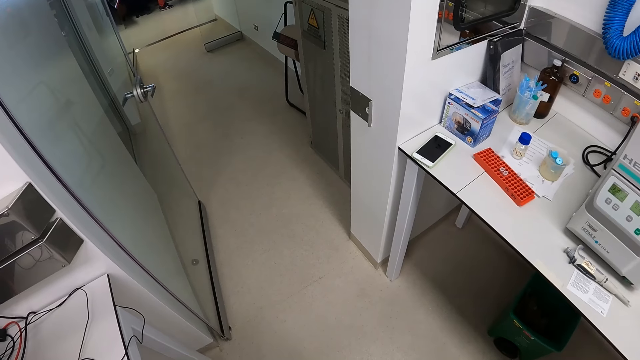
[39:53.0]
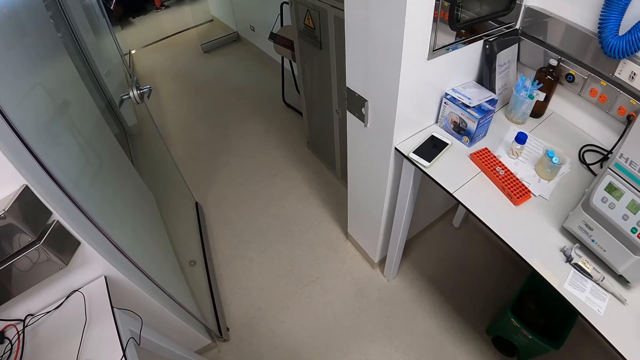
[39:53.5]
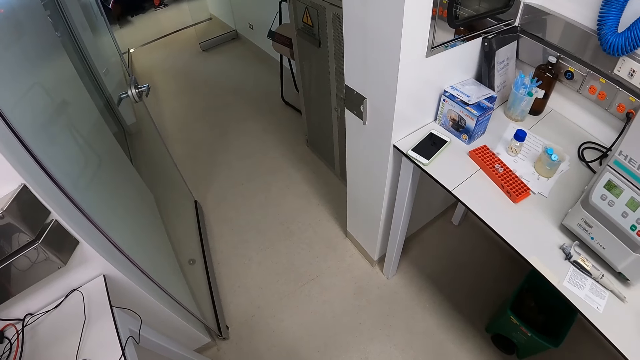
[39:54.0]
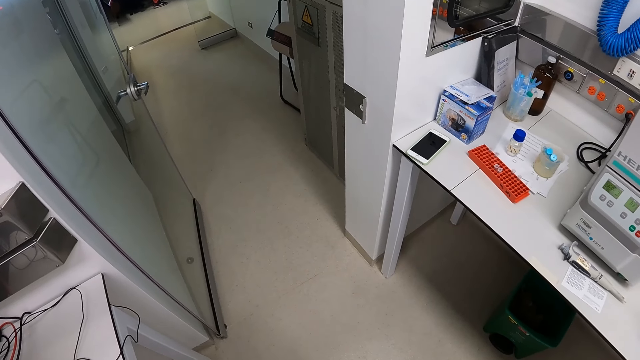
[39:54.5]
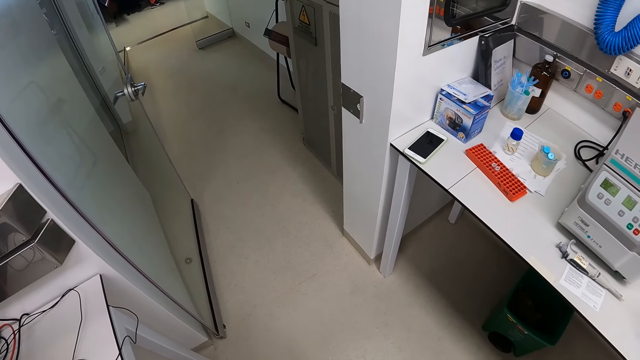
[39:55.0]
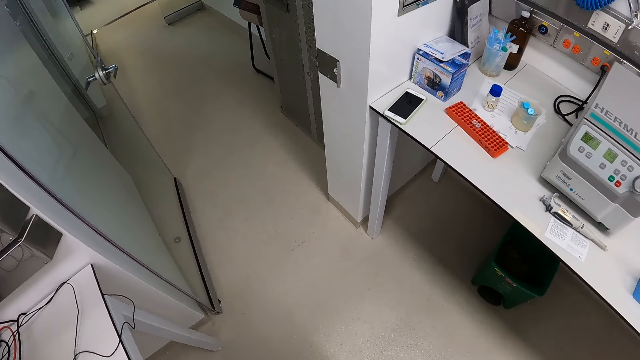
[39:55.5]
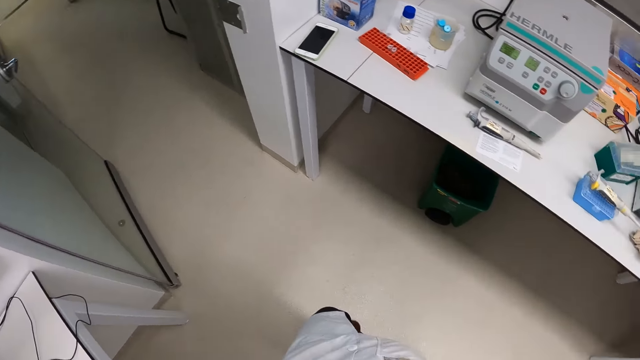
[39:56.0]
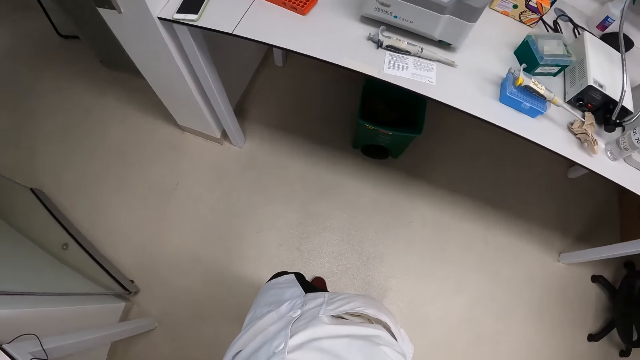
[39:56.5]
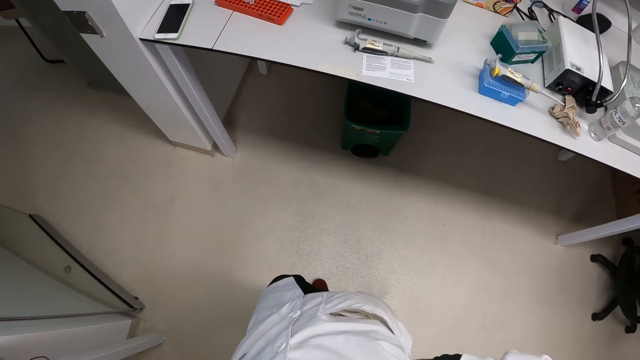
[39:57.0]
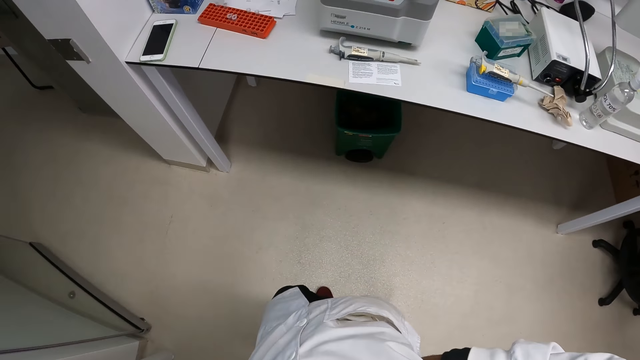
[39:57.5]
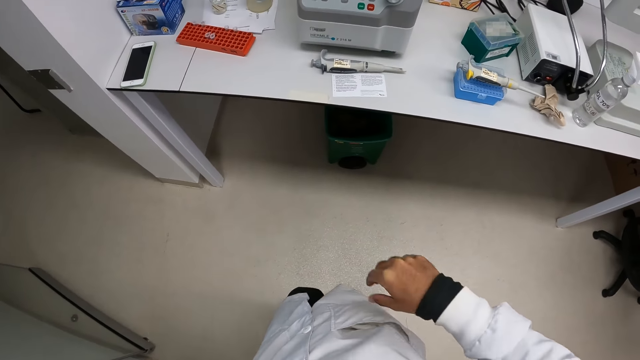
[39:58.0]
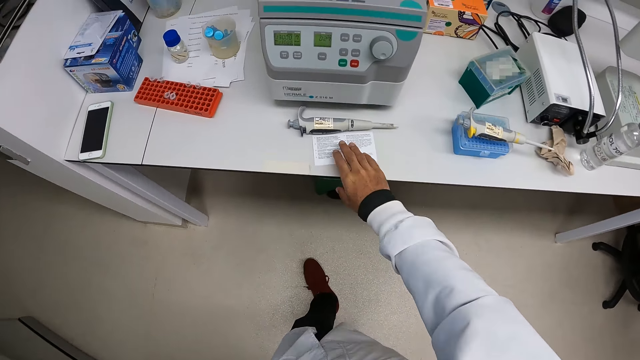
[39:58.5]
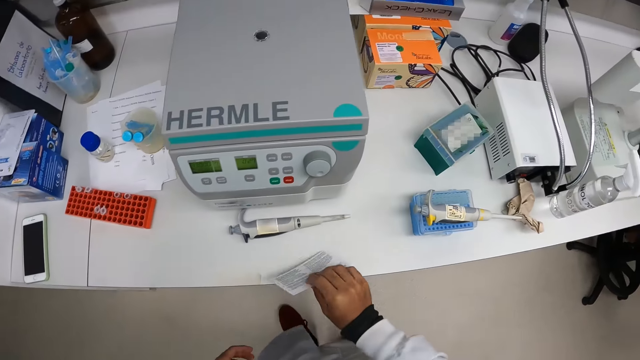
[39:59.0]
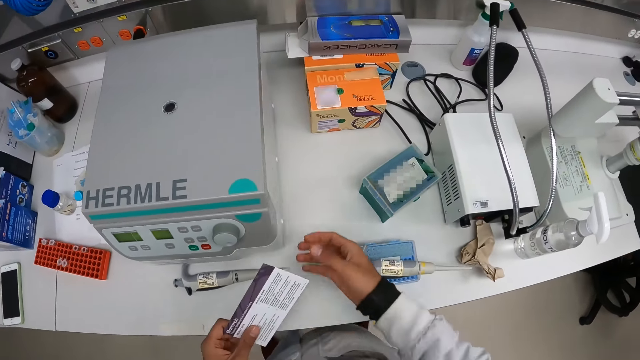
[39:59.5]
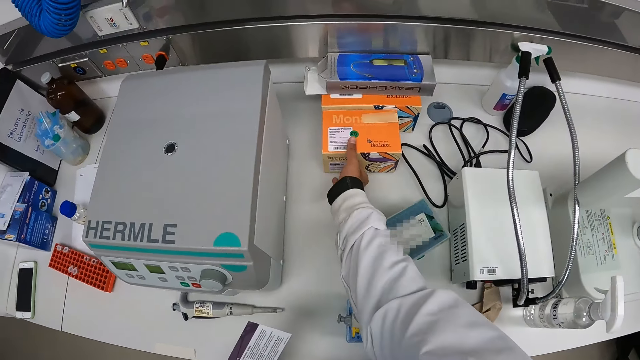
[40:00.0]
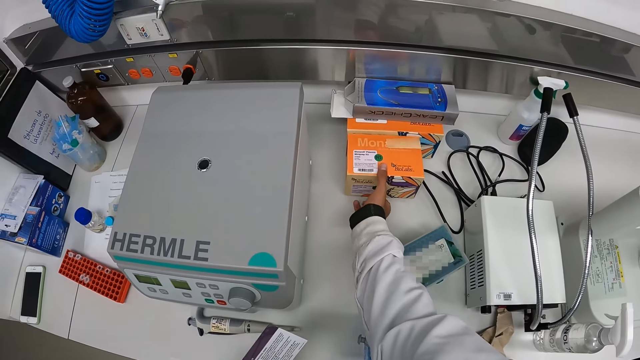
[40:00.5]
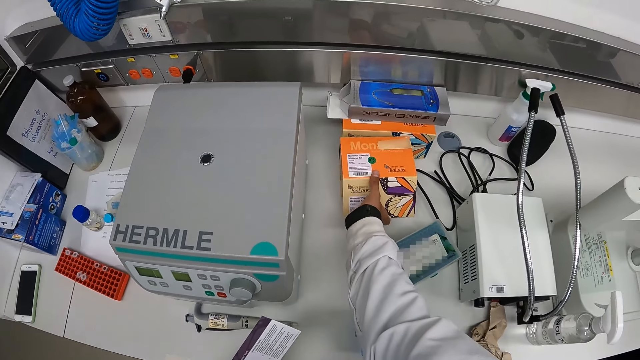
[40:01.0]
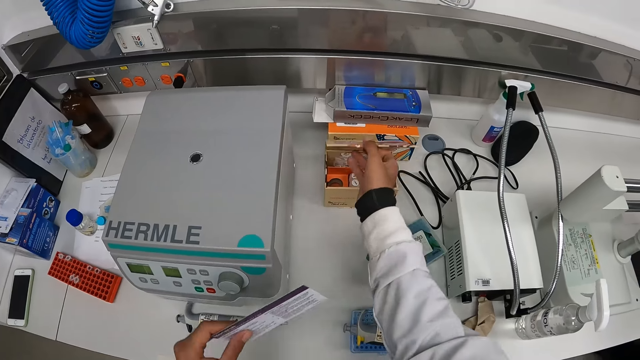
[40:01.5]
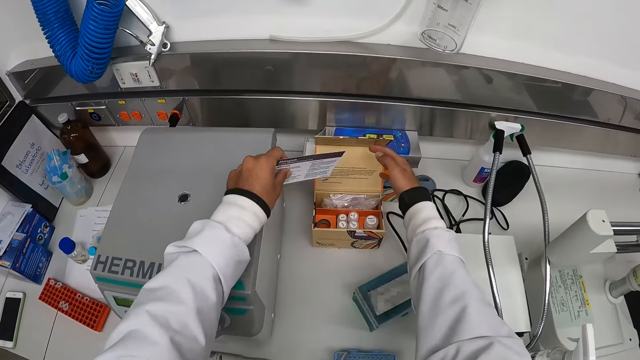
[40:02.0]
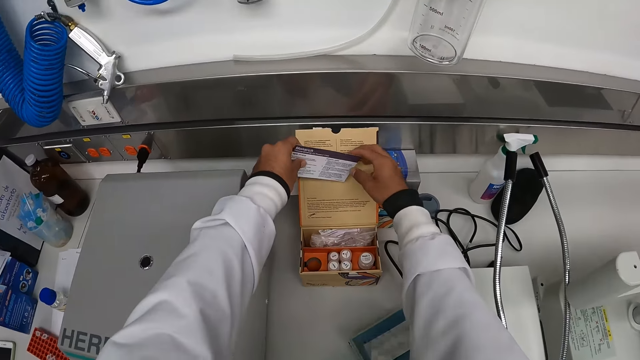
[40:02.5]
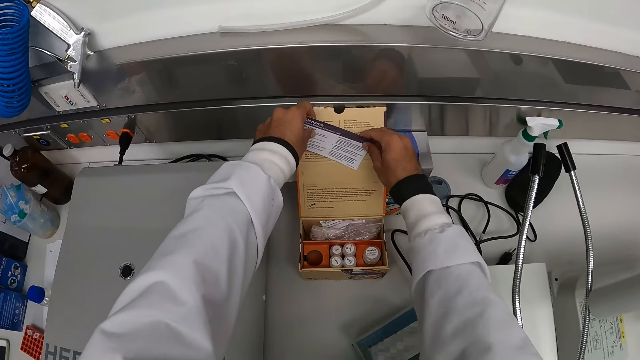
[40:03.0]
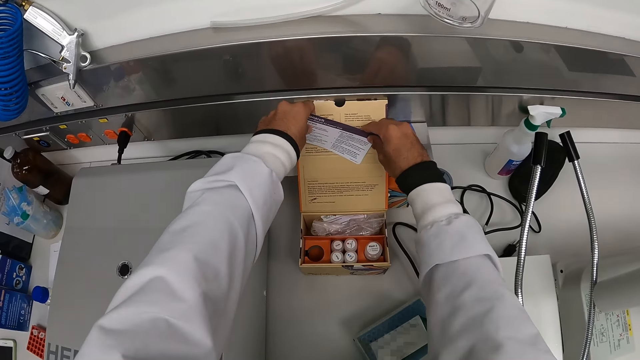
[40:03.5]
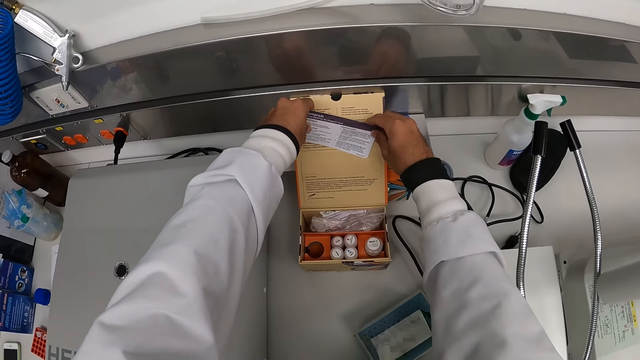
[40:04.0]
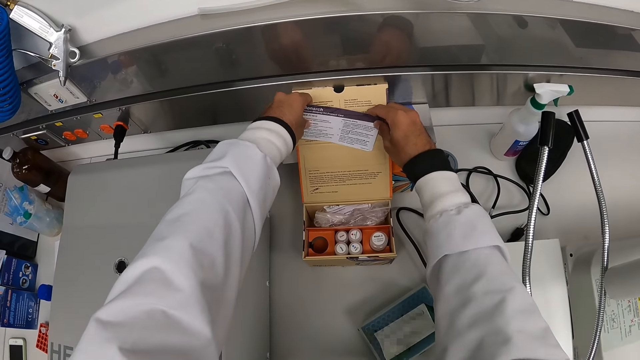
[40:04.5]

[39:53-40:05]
The camera wearer picks up a piece of paper from the table with his right hand. He passes the piece of paper from his right hand to his left hand. He opens a box on the counter with his right hand. He picks up the box. He holds the piece of paper with both hands. He drops the piece of paper in the box with both hands.

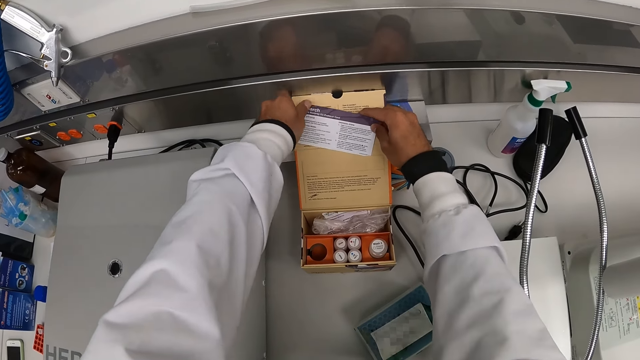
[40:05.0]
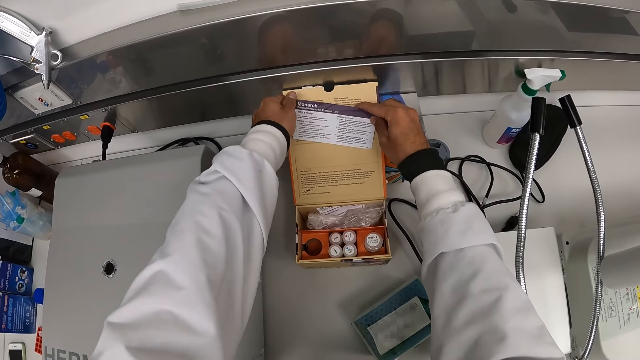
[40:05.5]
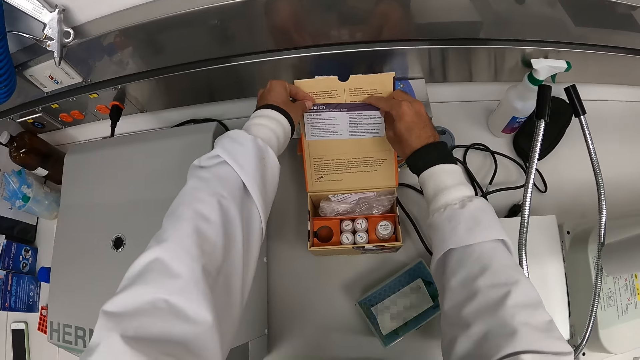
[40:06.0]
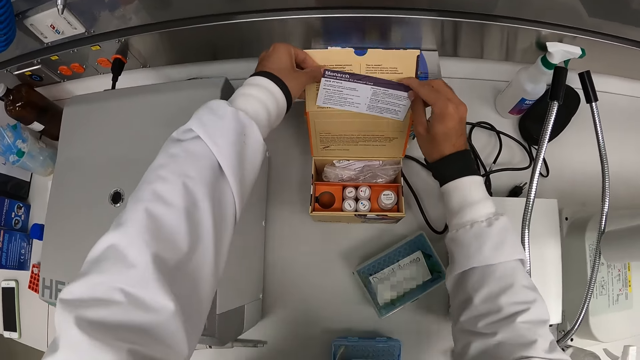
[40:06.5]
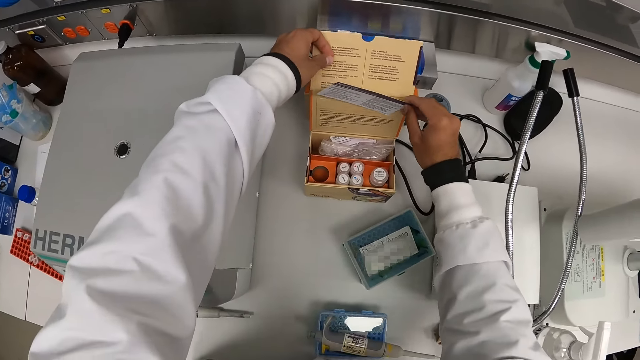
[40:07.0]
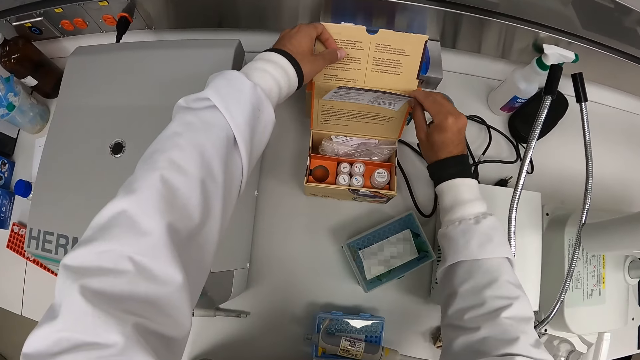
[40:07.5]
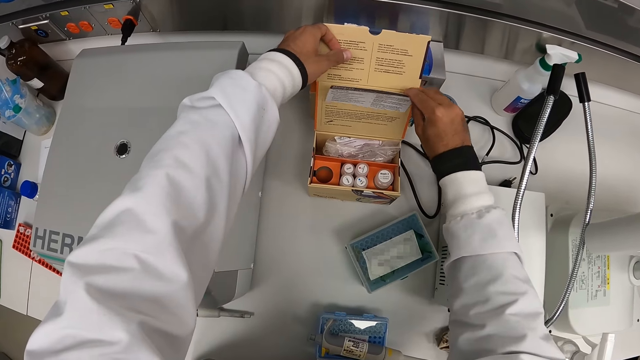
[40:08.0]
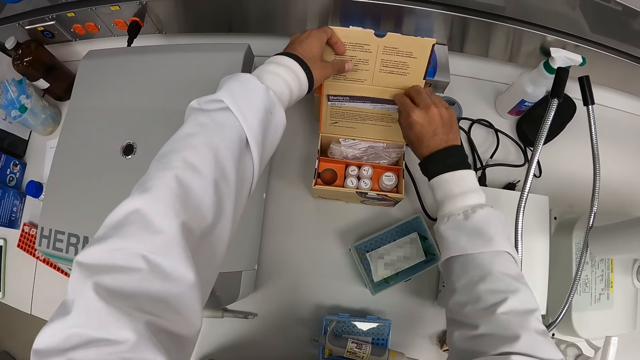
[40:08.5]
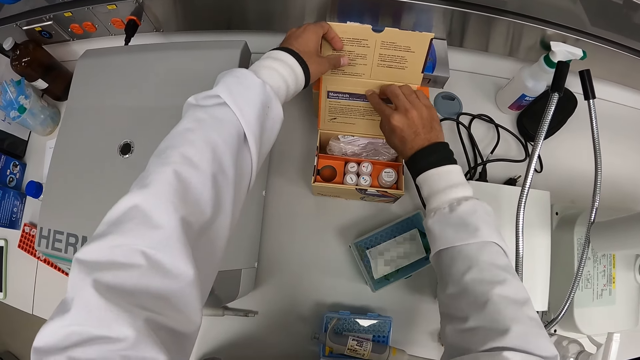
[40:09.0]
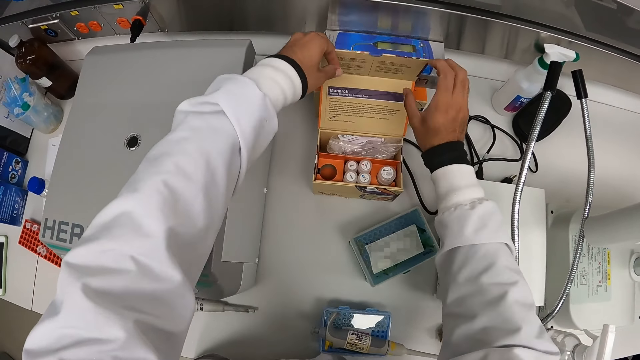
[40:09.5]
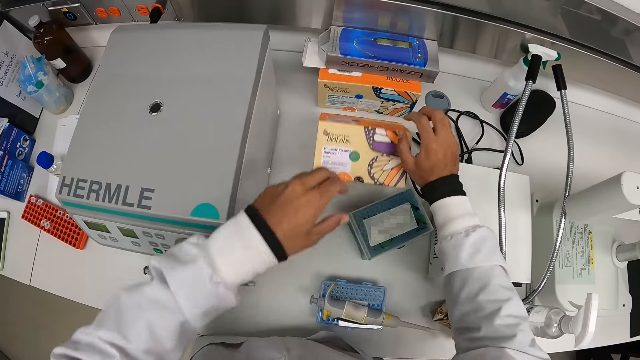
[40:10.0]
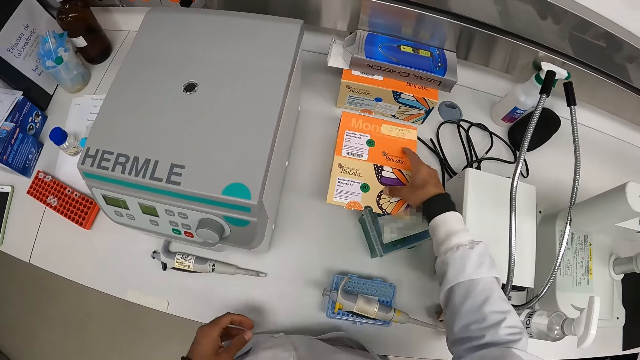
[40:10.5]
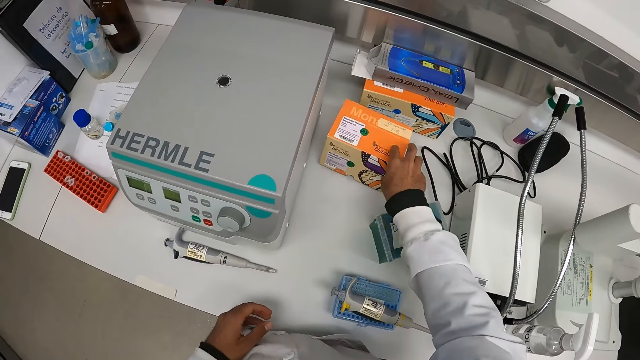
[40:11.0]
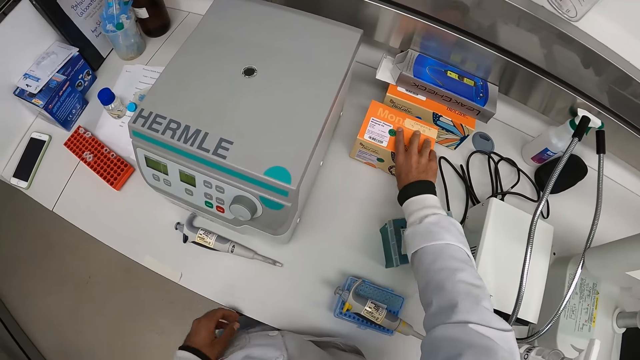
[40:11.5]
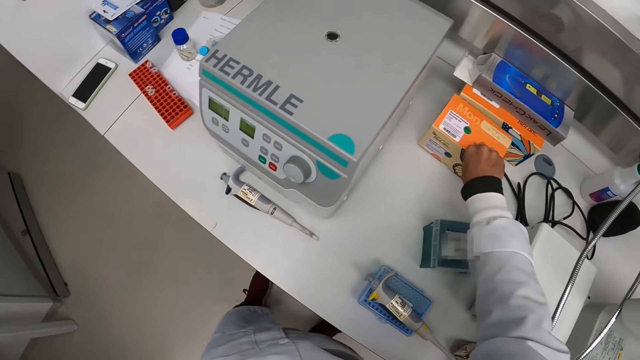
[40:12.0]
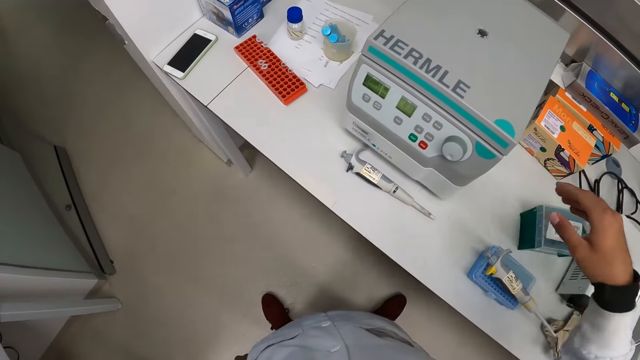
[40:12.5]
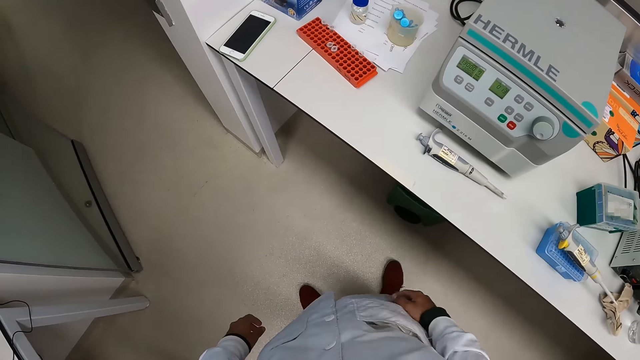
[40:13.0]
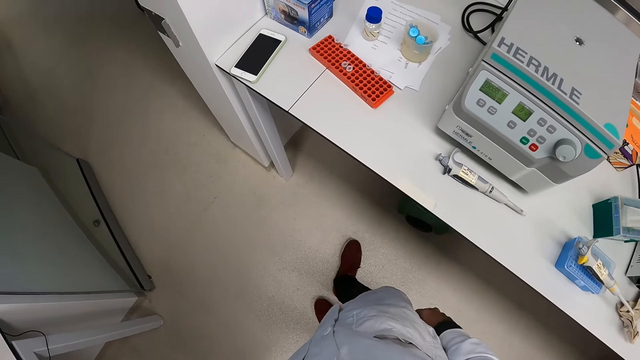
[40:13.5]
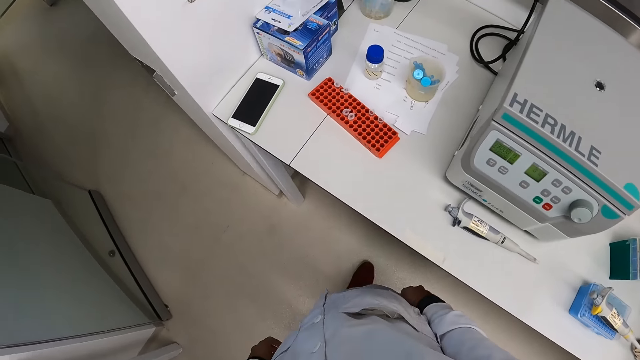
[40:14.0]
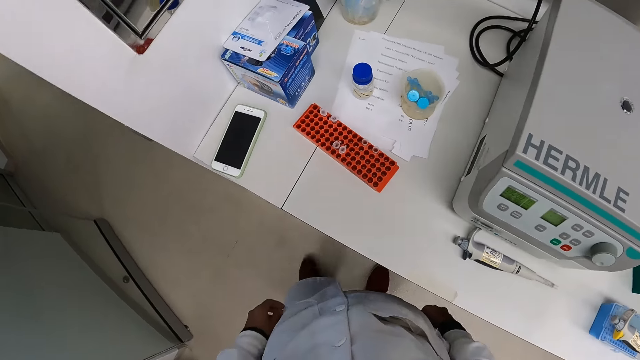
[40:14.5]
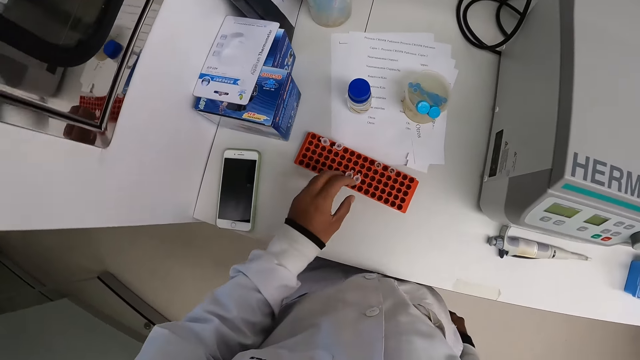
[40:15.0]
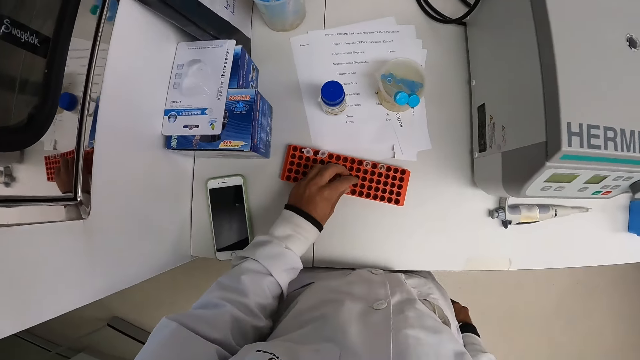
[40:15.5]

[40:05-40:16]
The camera wearer holds the box with his left hand. He drops the piece of paper in the box with his right hand. He closes the box with both hands. He moves the box on the counter with his right hand. He looks around. He picks up some test tubes from the test tube rack with his left hand.
